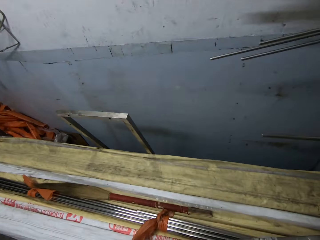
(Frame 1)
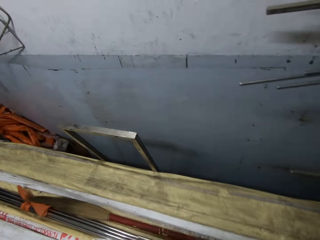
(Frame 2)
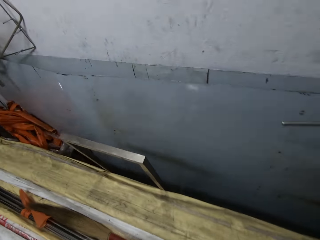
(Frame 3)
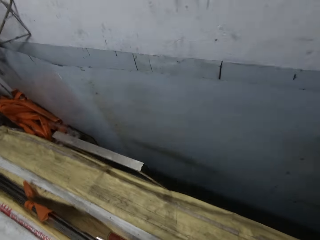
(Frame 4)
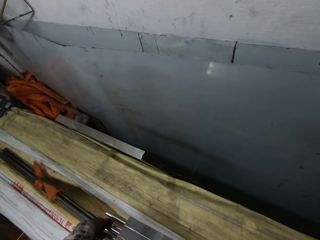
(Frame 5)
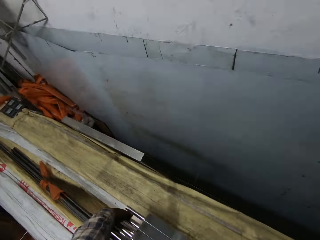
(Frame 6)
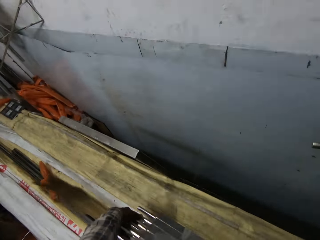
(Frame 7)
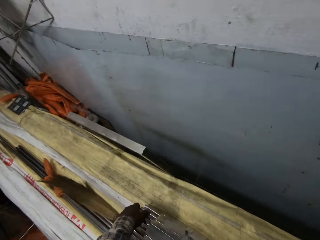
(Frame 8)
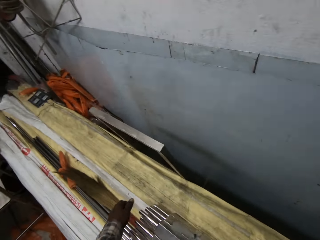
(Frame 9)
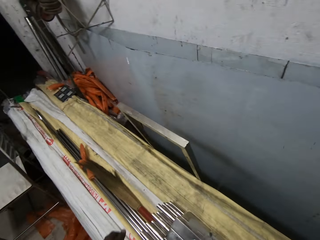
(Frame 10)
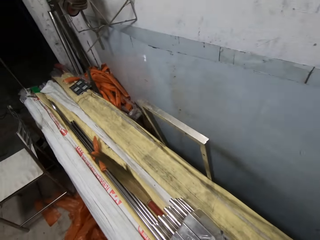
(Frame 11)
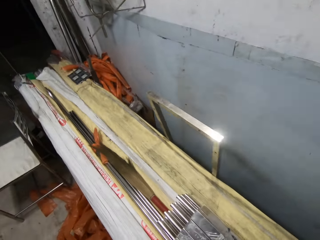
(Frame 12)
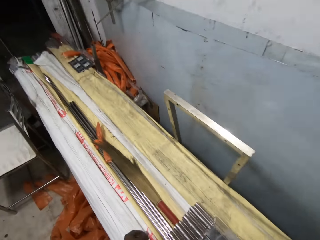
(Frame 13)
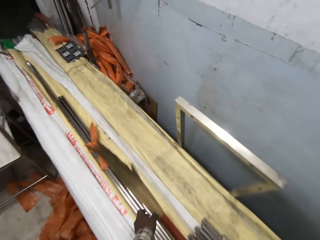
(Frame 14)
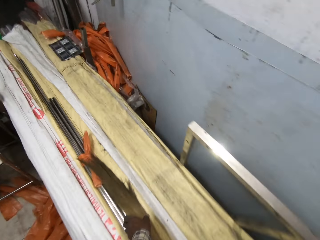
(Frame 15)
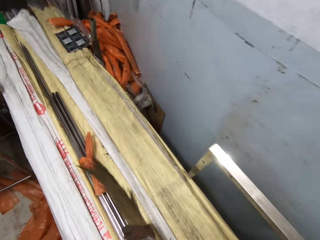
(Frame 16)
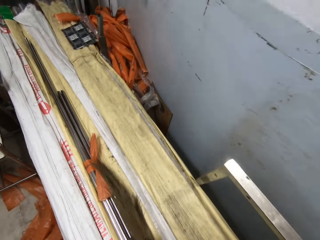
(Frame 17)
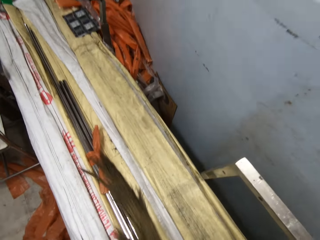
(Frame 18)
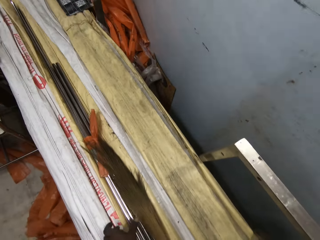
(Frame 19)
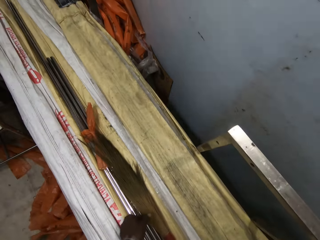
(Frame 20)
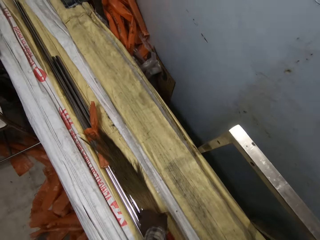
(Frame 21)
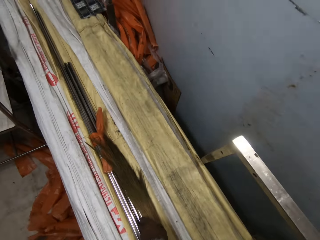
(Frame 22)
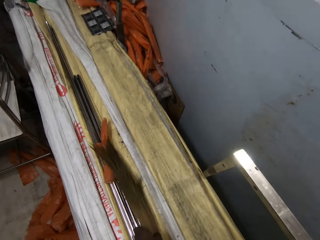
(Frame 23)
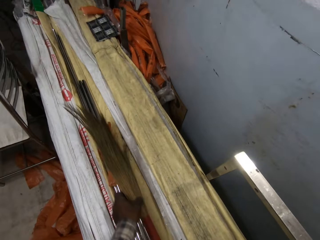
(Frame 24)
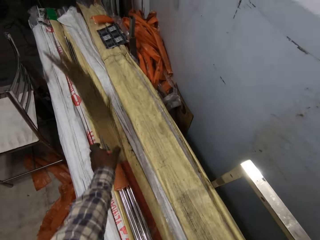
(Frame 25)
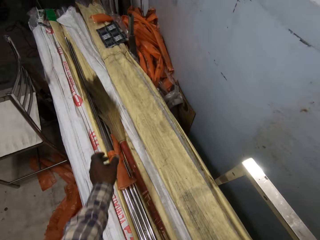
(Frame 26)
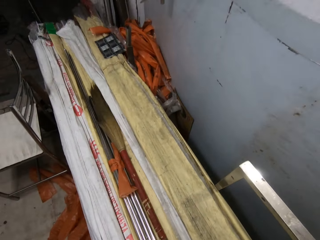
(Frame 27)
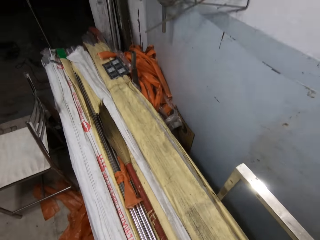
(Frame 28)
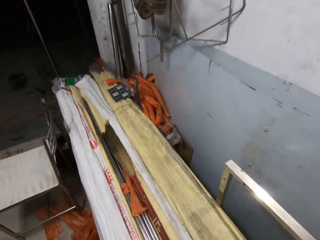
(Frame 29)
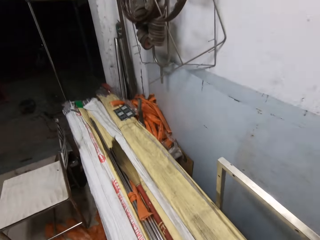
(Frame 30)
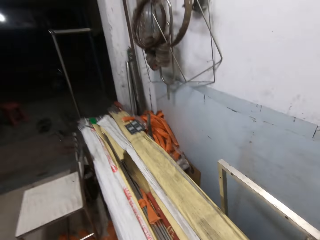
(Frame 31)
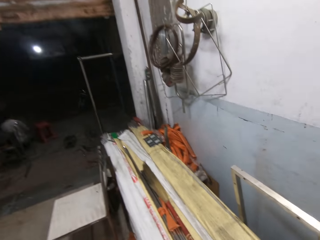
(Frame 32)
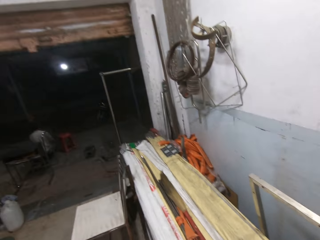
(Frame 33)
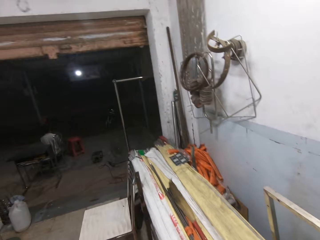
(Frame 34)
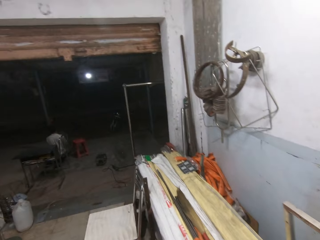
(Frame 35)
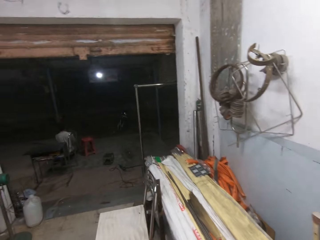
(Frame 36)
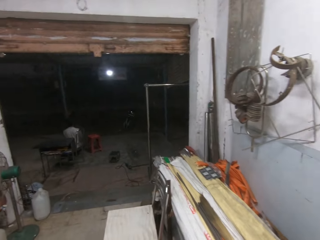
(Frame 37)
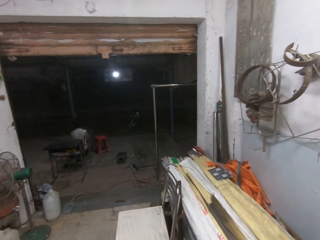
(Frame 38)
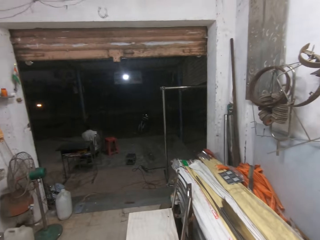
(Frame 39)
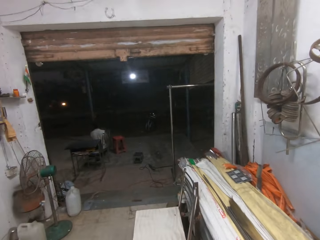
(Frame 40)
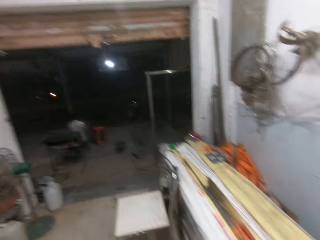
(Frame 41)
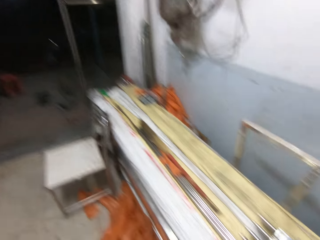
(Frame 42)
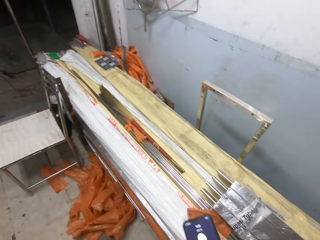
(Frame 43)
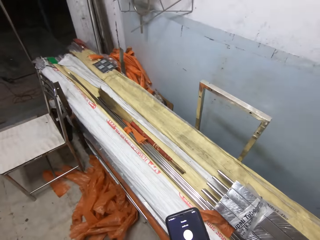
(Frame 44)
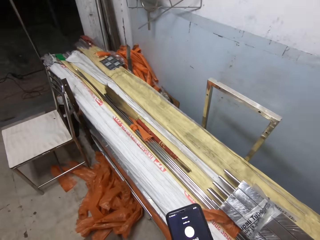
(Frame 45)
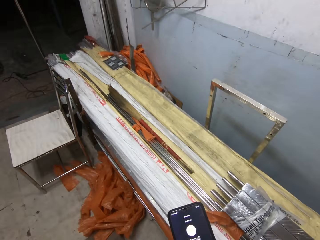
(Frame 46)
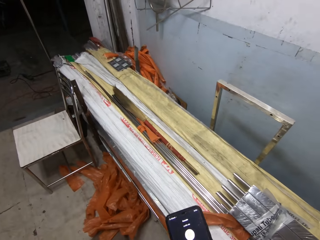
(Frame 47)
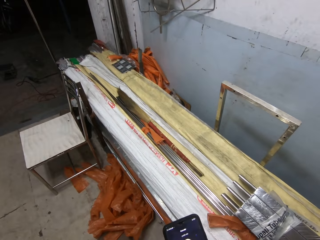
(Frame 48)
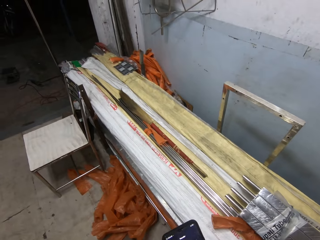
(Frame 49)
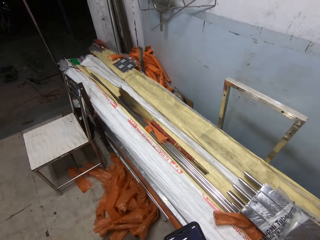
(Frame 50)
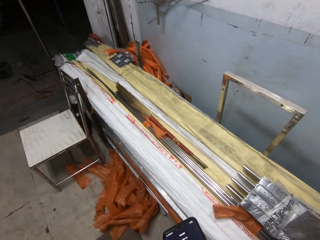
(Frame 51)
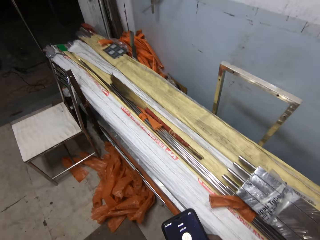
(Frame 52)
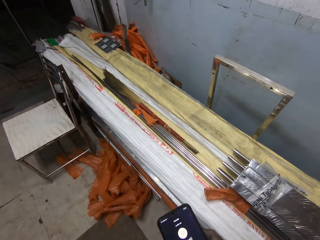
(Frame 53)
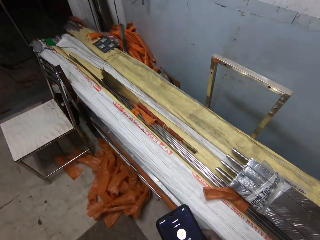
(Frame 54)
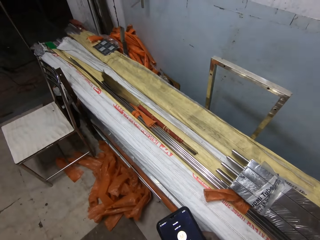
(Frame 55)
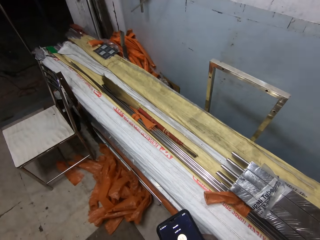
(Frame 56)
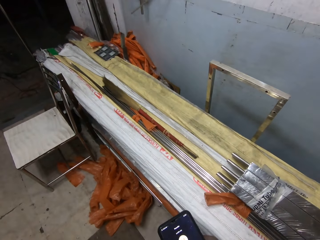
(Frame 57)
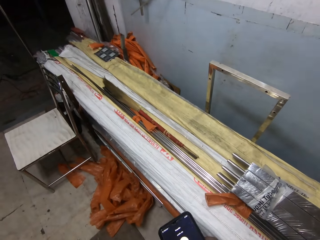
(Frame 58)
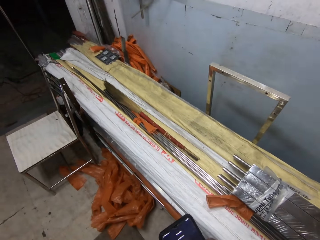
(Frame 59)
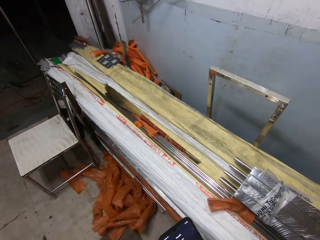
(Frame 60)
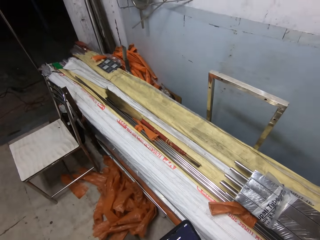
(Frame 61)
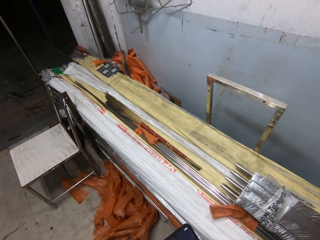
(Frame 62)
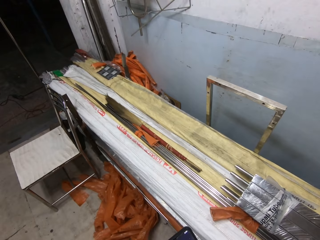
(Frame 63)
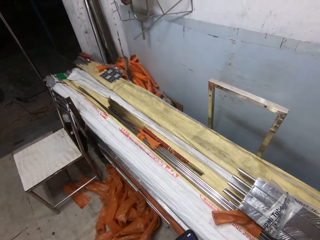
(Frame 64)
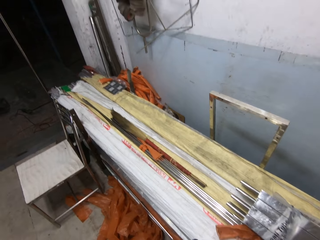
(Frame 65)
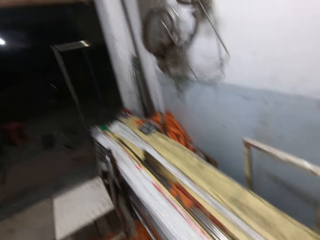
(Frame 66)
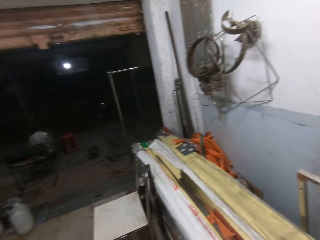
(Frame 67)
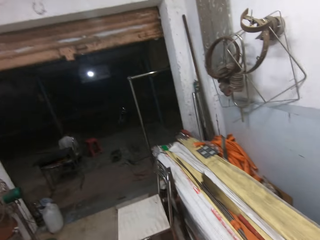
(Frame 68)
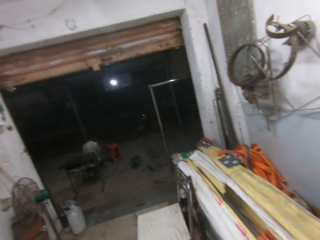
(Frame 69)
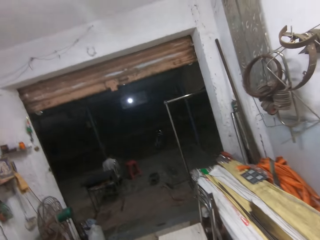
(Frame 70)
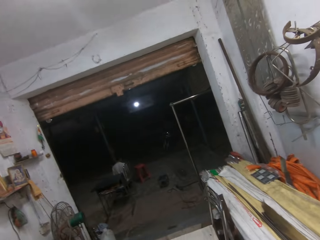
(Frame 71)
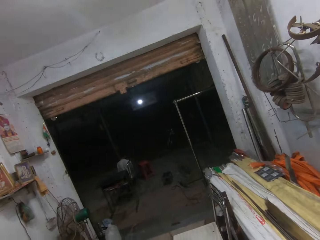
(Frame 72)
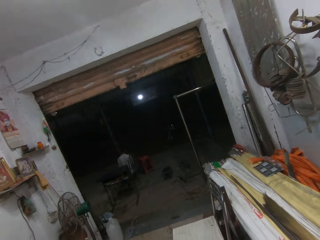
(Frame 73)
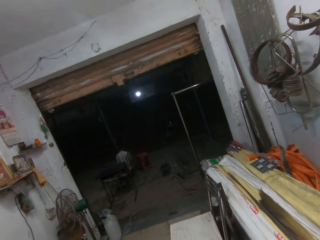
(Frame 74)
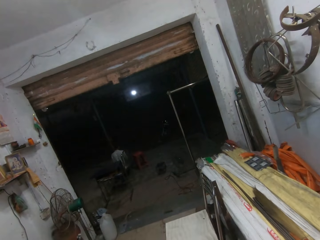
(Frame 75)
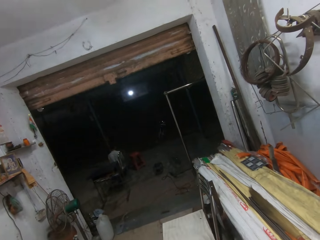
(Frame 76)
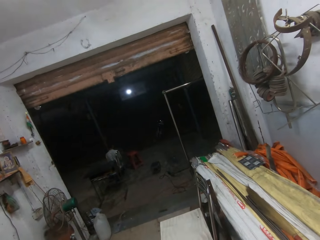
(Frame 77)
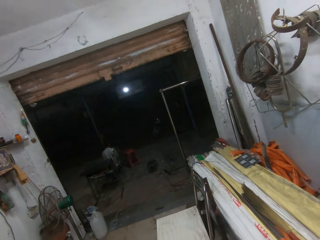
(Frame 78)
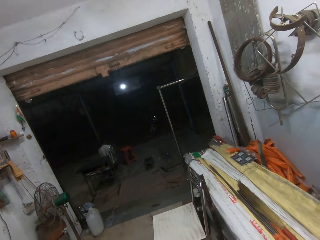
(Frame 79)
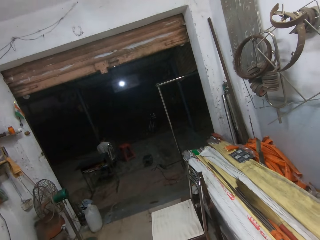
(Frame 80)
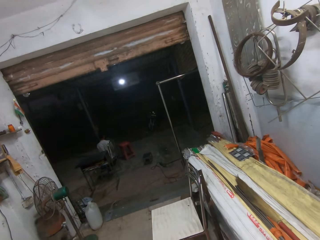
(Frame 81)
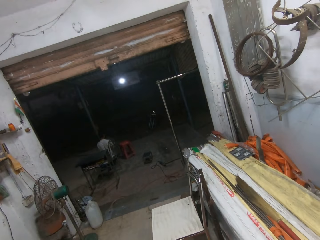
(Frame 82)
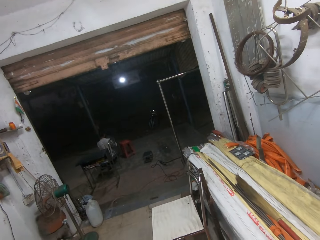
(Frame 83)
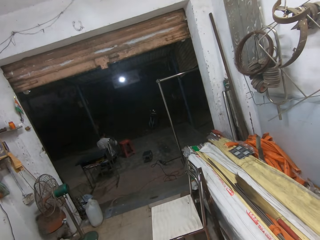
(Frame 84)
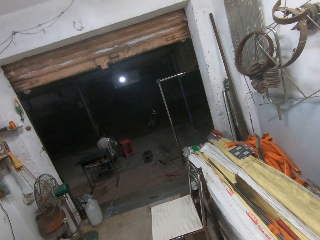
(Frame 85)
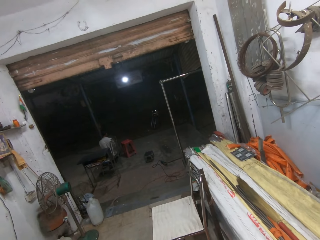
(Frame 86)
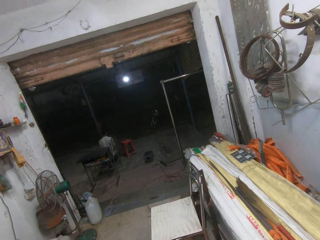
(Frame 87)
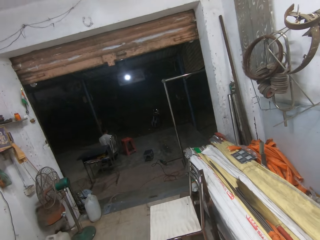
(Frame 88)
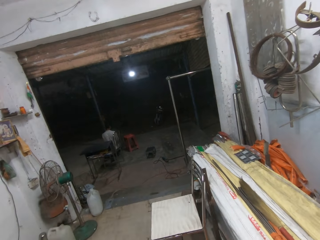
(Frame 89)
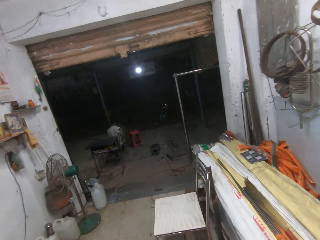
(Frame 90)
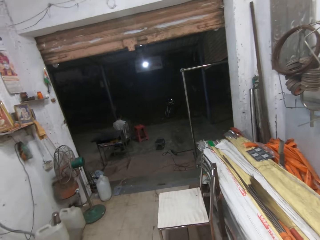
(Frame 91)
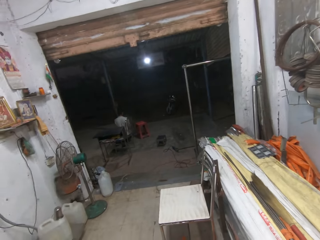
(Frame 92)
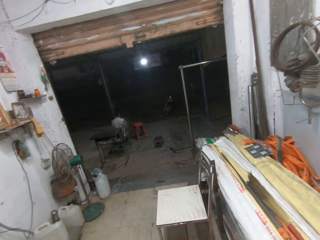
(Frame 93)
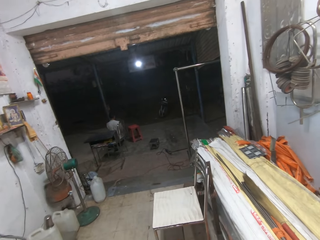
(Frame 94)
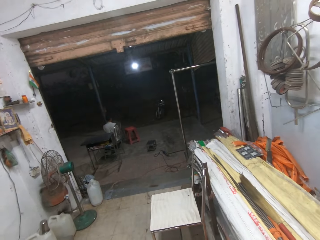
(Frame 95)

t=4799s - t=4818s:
The camera wearer drops the bundle of aluminium rods in his hands on a workbench. He touches a brush or broom on the workbench with his right hand. He picks the brush from the workbench with his right hand. He drops the brush in his right hand on the workbench. He looks around. He holds a phone in his right hand. He looks at the phone. He interacts in the phone call.

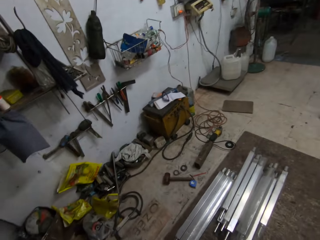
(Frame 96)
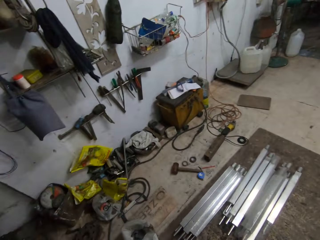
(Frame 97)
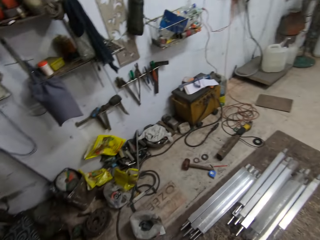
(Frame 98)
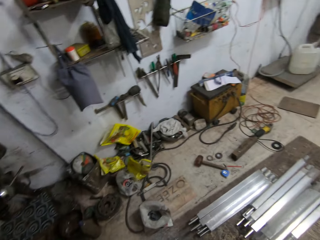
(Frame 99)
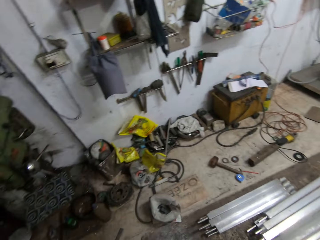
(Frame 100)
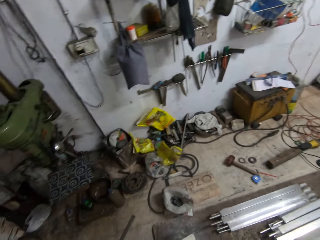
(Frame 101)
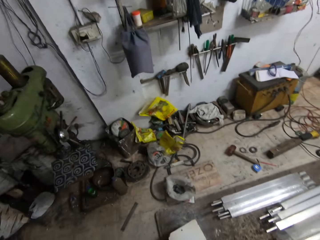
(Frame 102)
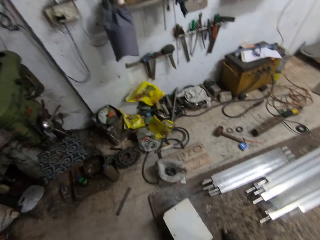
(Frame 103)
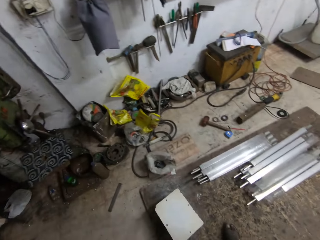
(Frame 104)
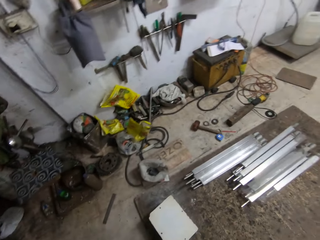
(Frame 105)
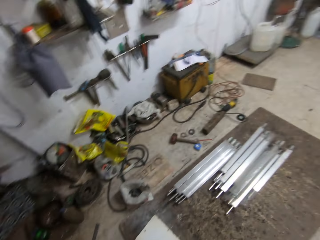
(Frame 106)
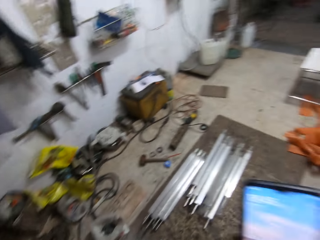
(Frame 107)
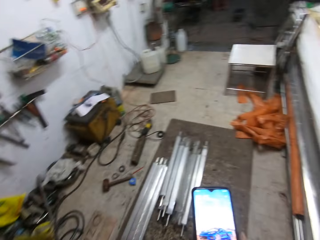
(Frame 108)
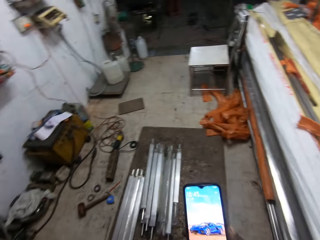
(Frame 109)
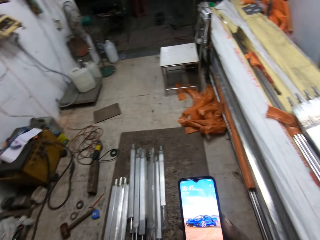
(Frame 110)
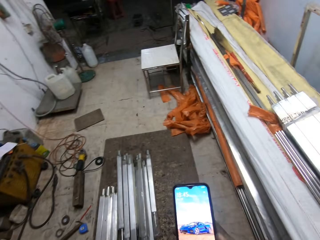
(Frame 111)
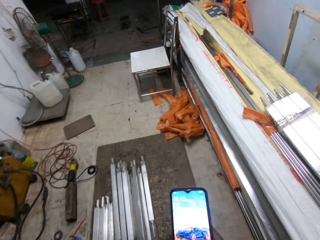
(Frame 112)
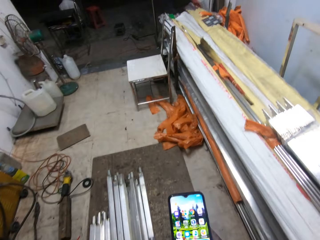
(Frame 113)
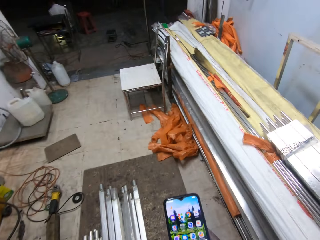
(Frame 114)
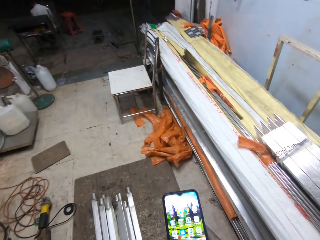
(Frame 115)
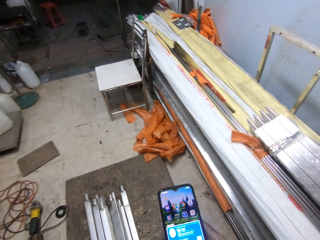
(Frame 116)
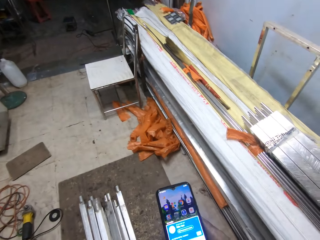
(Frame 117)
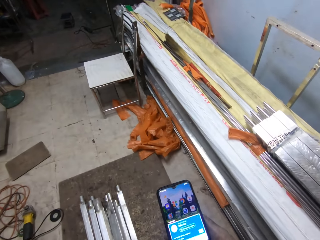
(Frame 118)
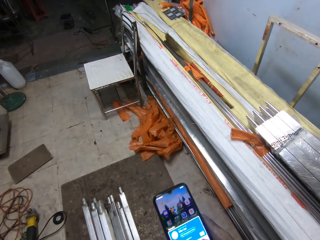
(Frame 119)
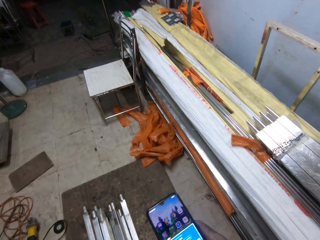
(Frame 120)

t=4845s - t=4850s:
The camera wearer holds the phone in his right hand. He uses the phone. He presses the phone in his right hand.
